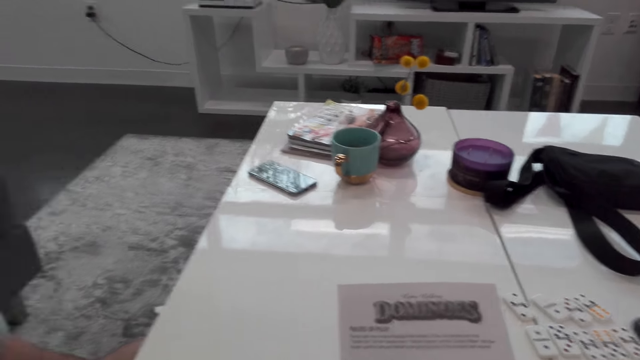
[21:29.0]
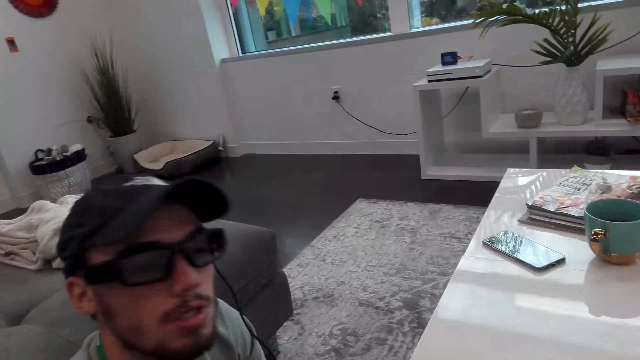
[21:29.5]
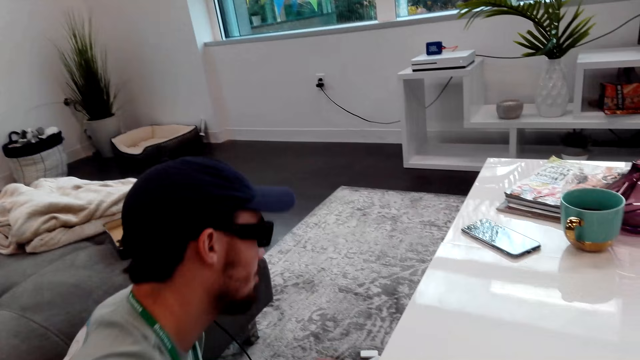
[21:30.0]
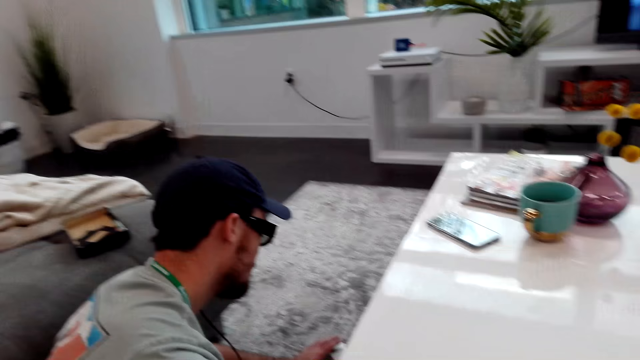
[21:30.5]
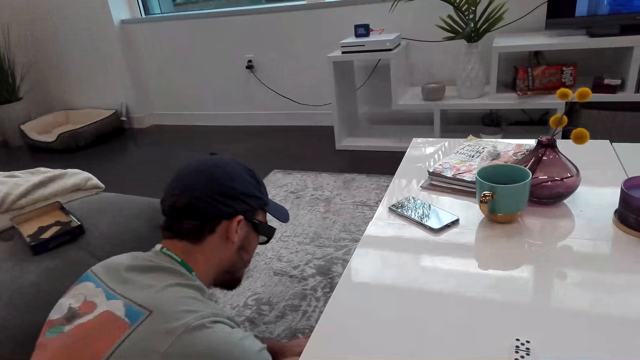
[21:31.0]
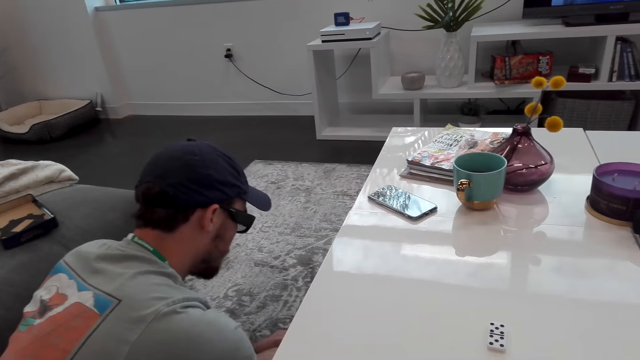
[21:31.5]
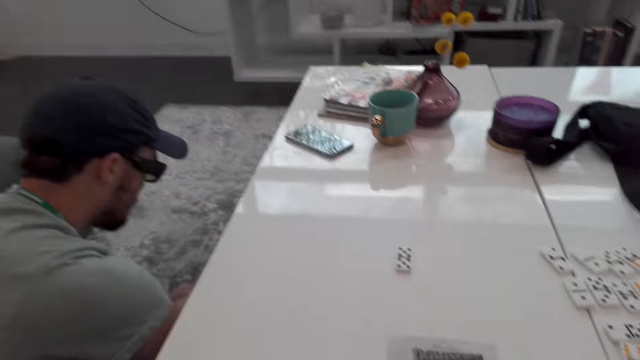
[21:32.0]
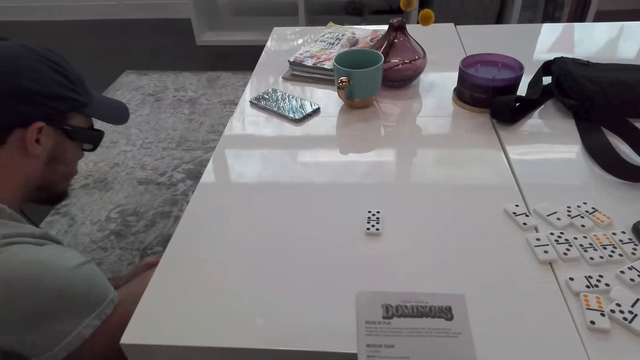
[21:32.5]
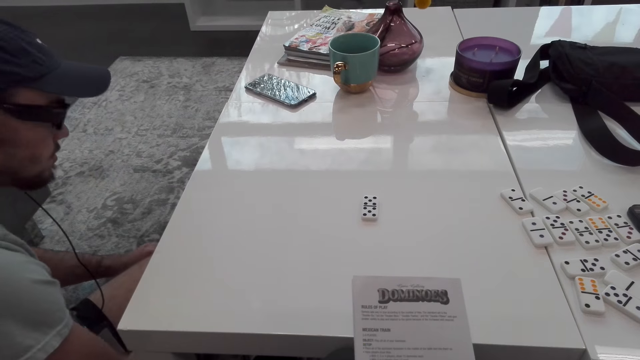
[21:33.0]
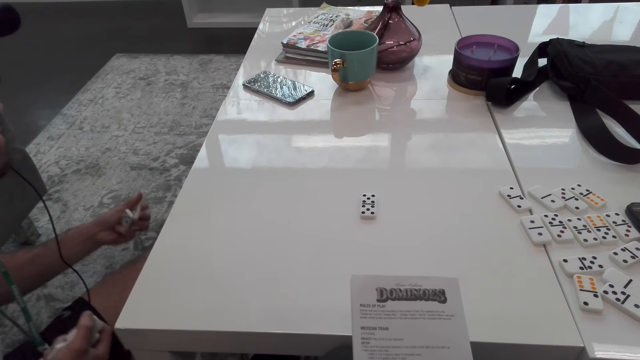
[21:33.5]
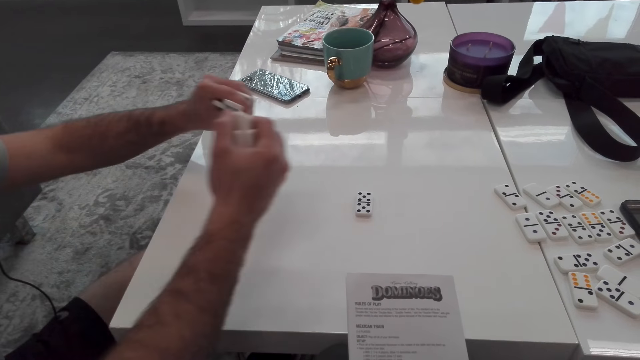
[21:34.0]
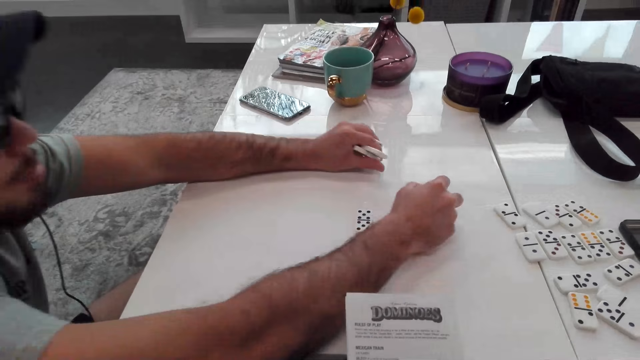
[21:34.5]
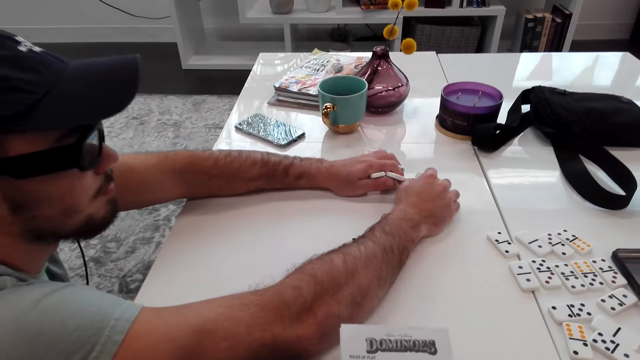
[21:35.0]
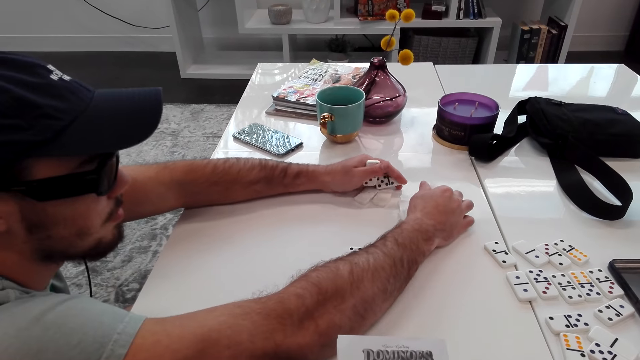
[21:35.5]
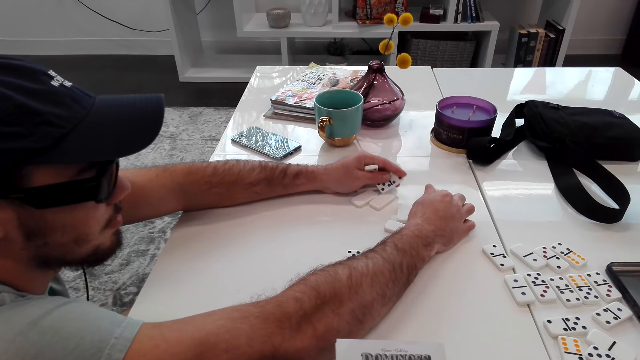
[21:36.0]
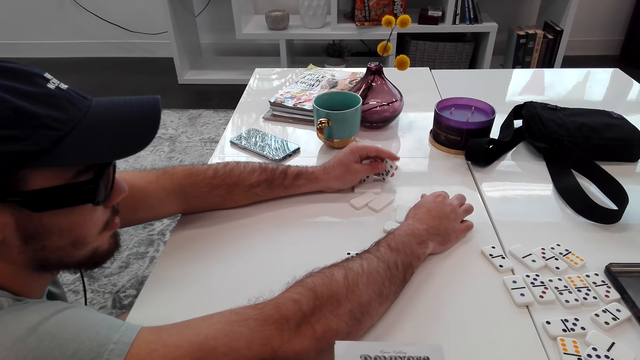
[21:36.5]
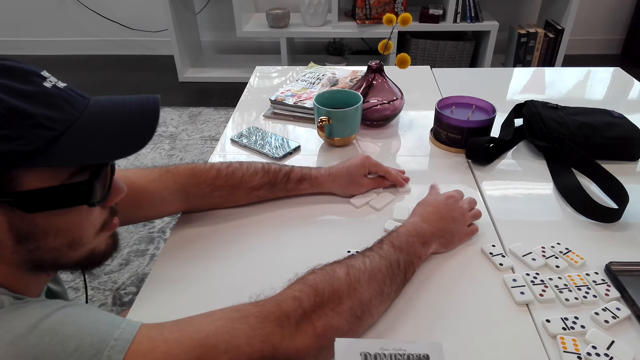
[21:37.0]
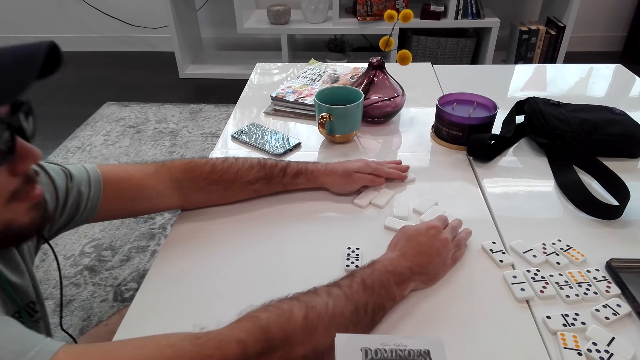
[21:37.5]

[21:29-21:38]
The camera wearer stares at a man. The man picks up the dominoes blocks from the floor and places the dominoes blocks on the table.

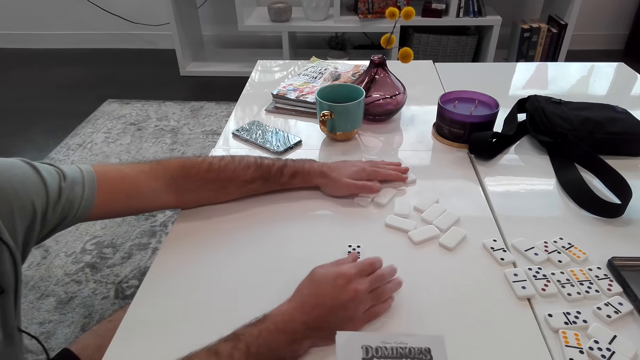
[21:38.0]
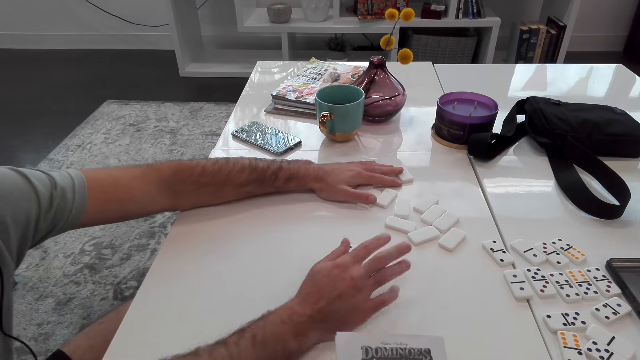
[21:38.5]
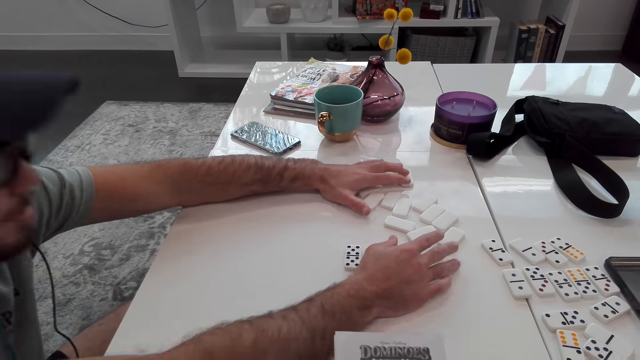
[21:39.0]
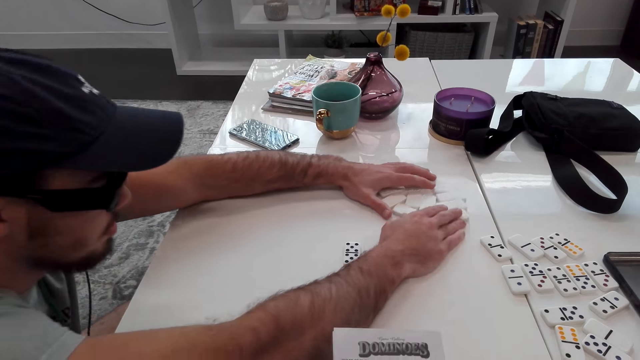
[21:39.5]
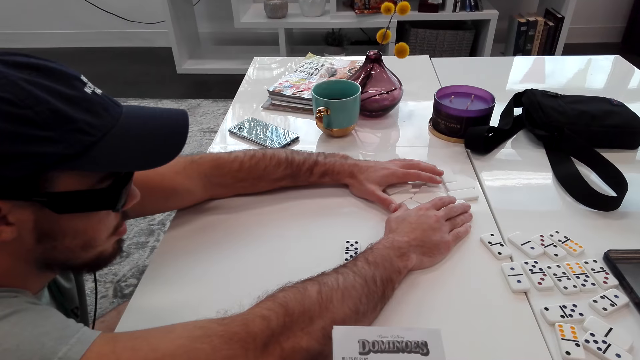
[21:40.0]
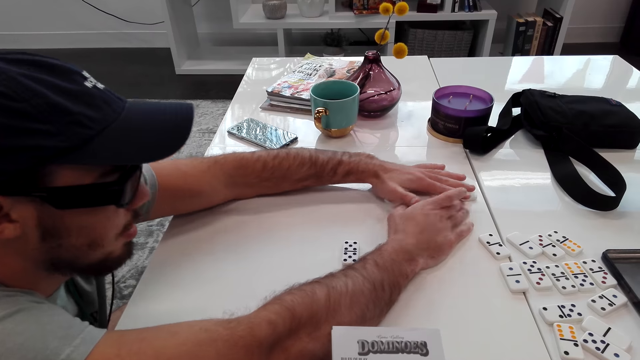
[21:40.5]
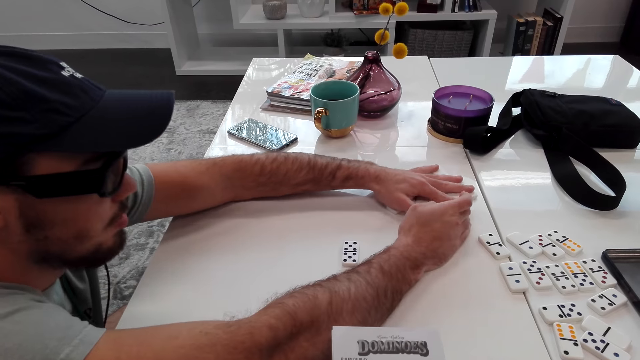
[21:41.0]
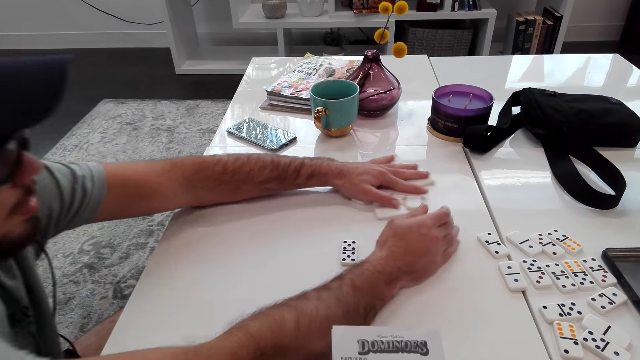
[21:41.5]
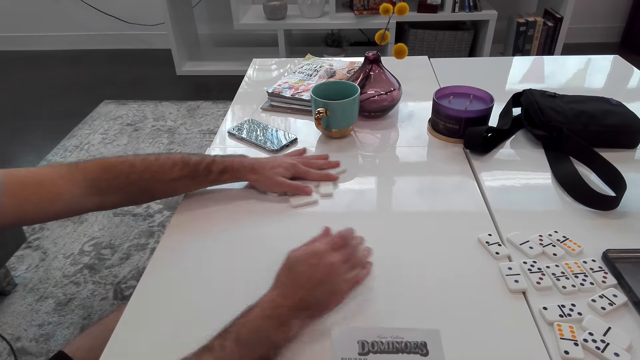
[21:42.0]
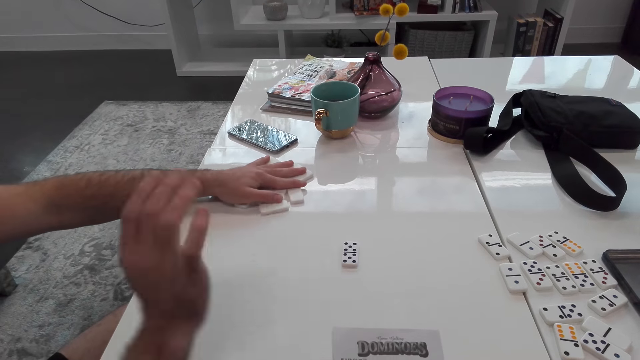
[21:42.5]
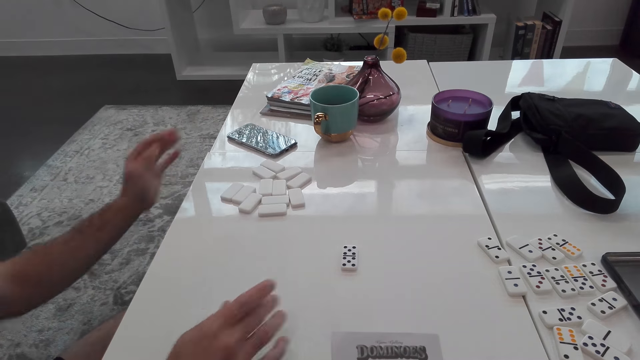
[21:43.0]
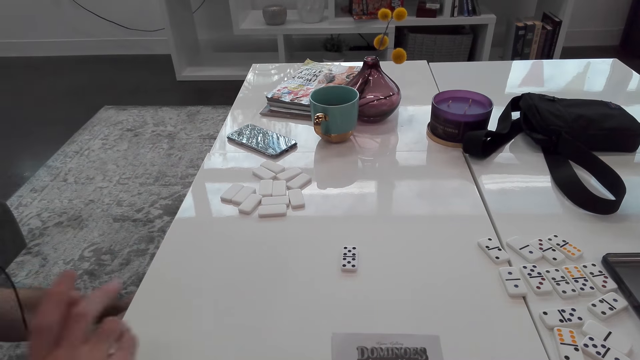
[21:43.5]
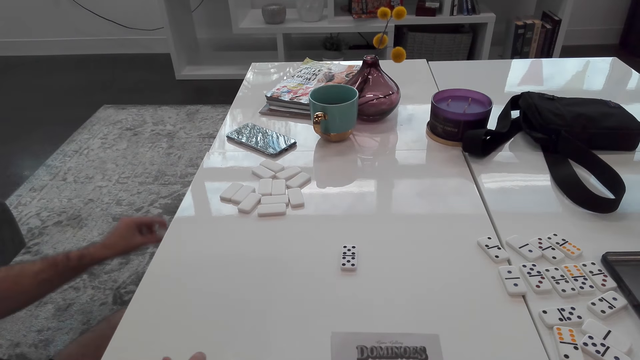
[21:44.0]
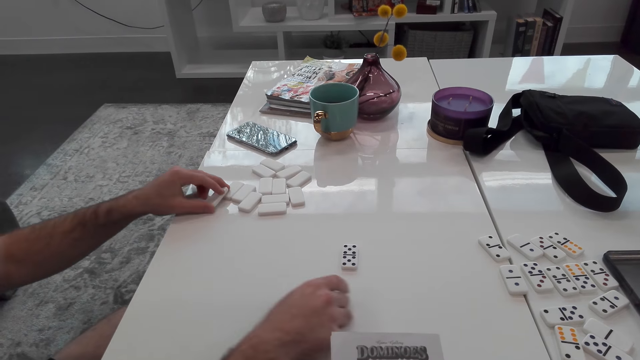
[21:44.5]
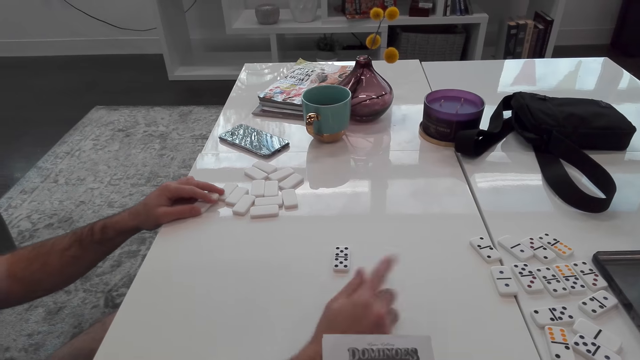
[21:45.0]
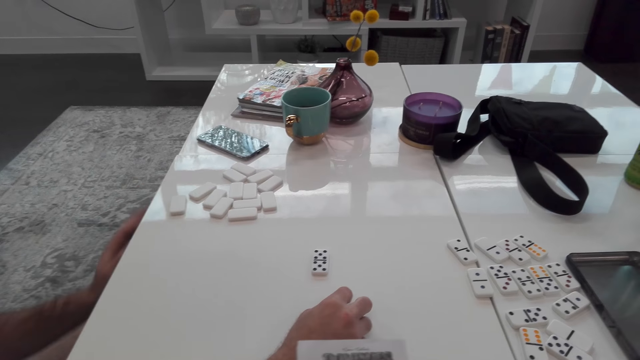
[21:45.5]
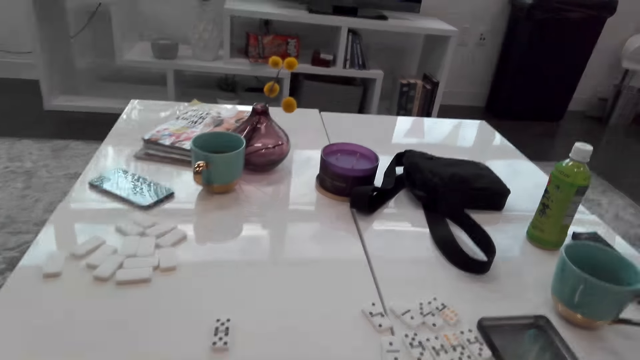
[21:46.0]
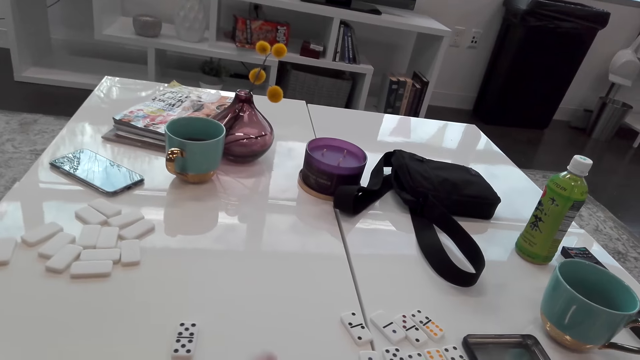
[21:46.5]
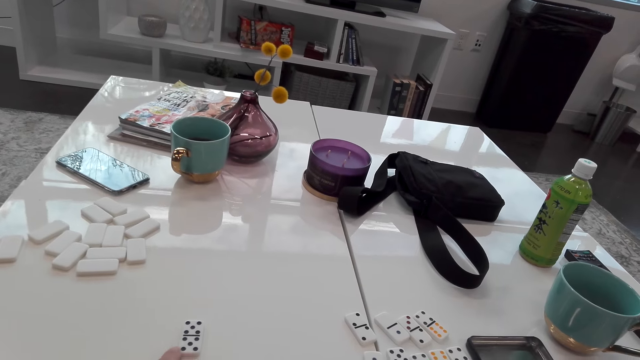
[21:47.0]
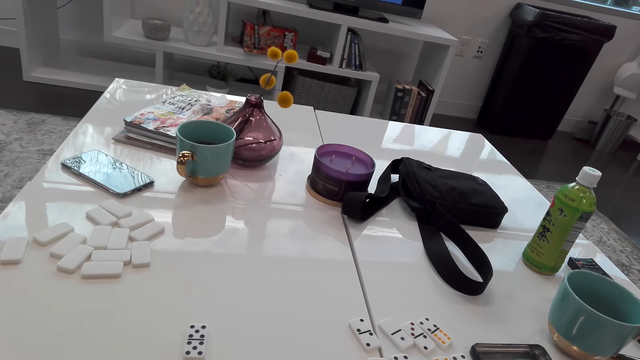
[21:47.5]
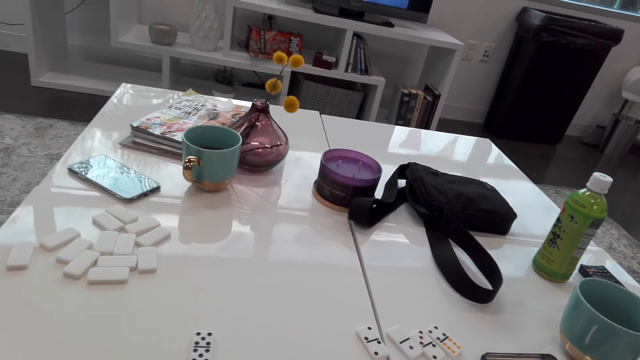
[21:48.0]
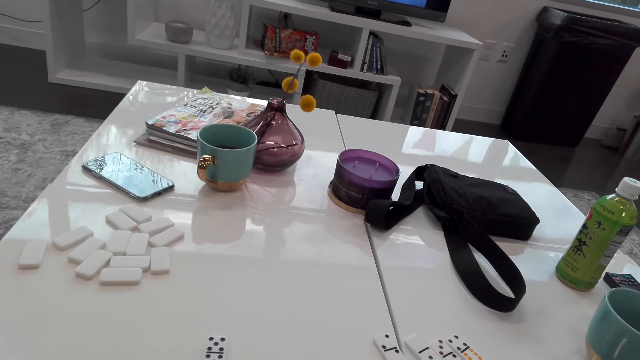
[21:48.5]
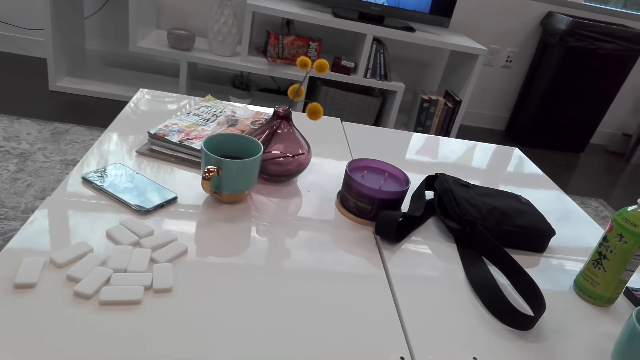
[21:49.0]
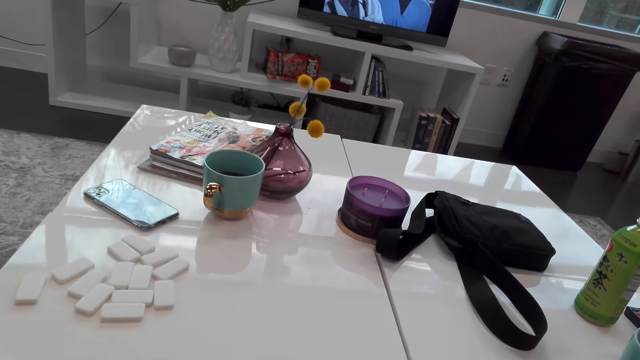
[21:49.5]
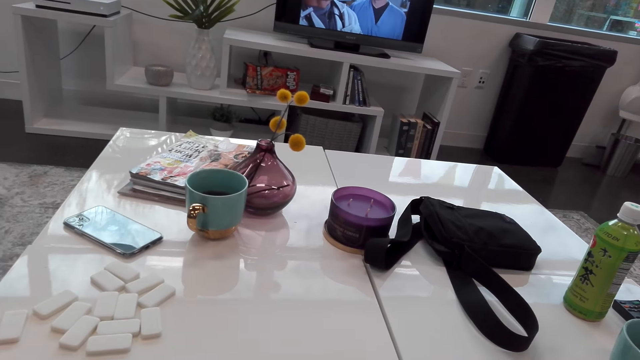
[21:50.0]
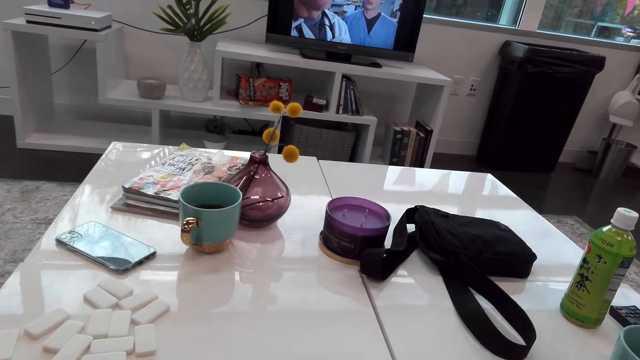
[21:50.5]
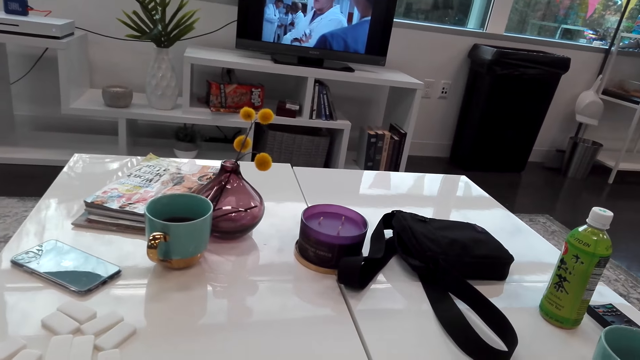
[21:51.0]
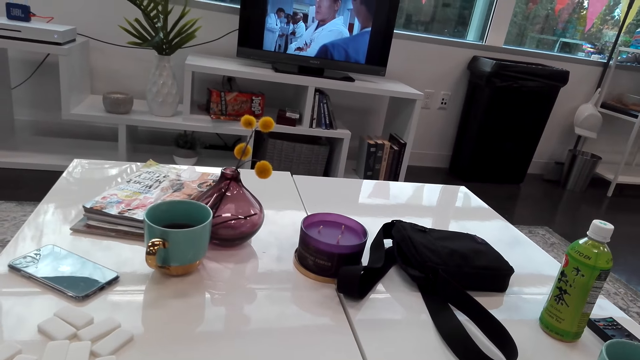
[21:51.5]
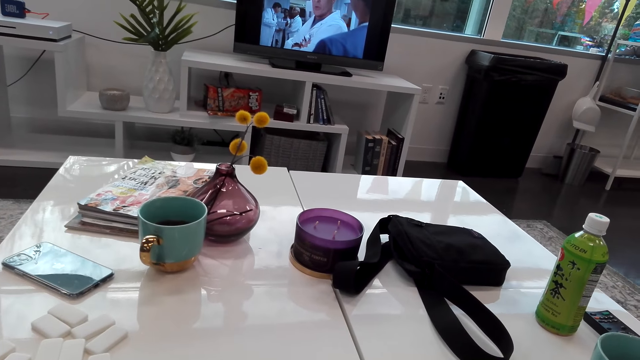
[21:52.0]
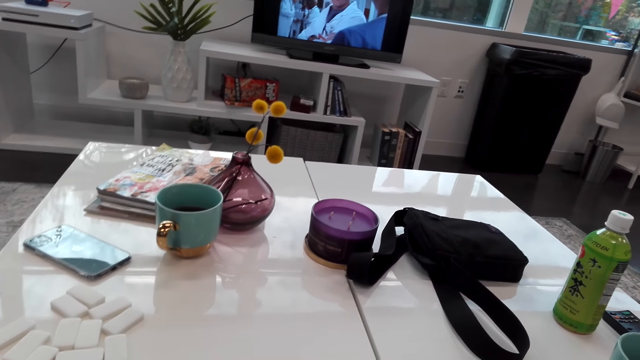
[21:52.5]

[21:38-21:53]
A person moves the dominoes blocks on the table. The person picks up the domino player and drops the domino player on the table. The camera wearer touches the domino players. They look at the table.
